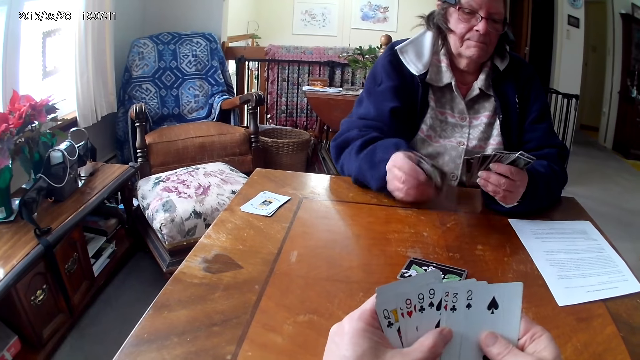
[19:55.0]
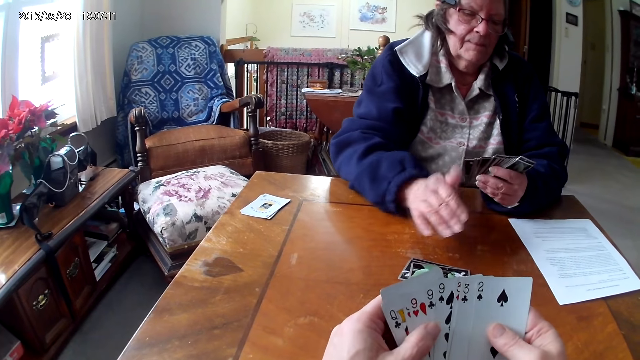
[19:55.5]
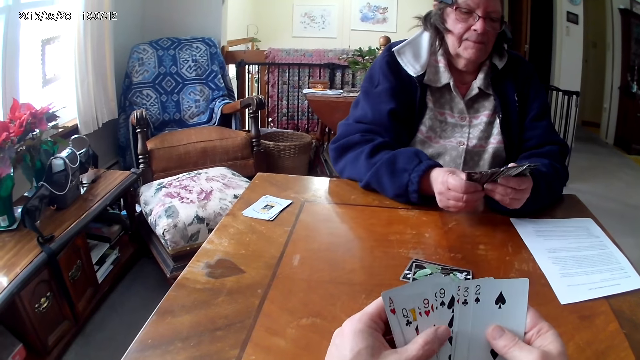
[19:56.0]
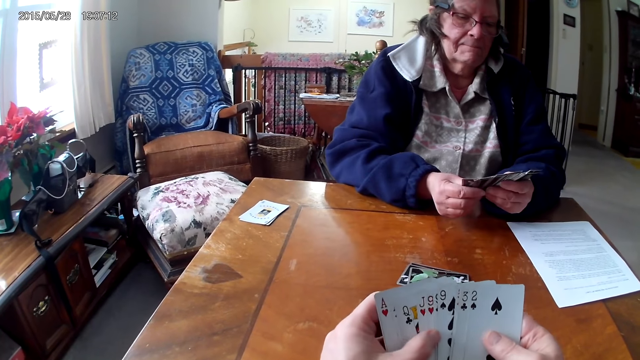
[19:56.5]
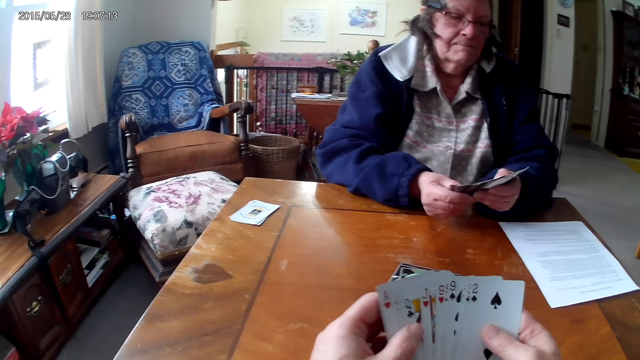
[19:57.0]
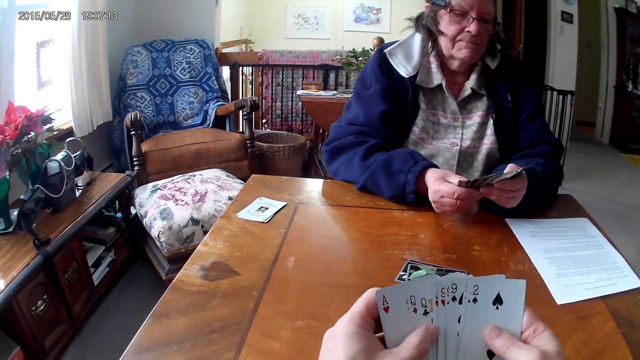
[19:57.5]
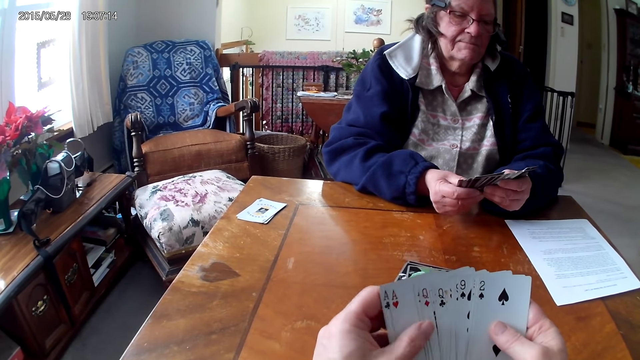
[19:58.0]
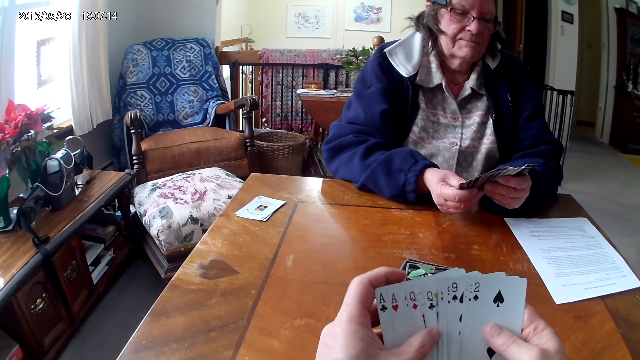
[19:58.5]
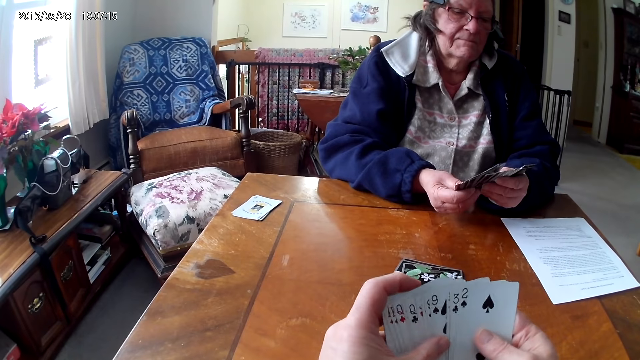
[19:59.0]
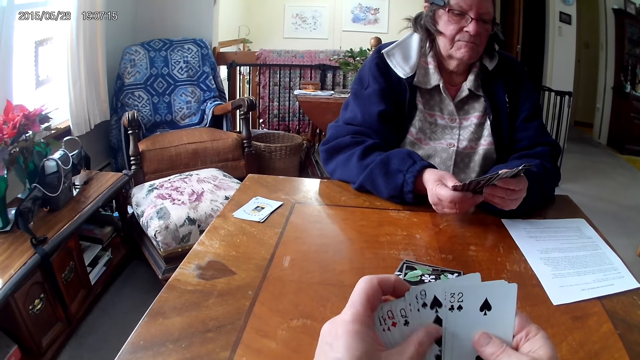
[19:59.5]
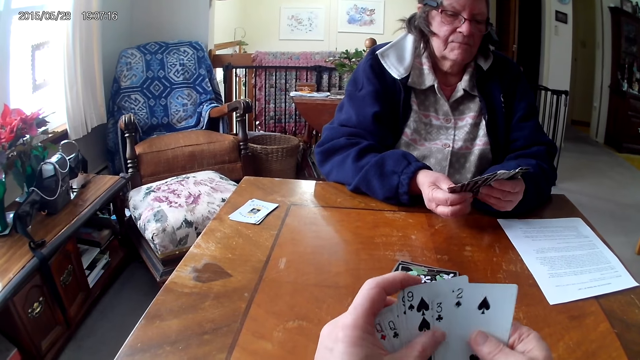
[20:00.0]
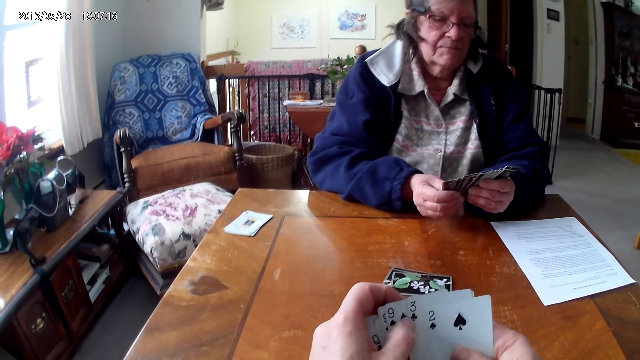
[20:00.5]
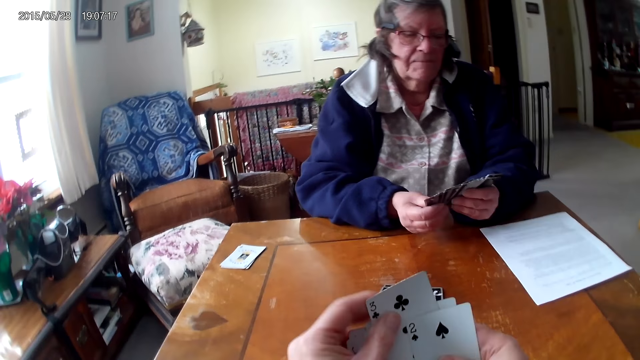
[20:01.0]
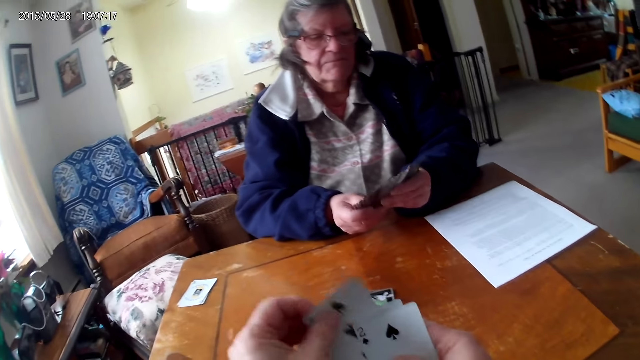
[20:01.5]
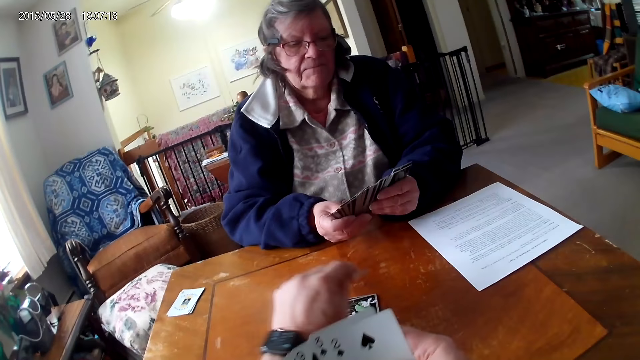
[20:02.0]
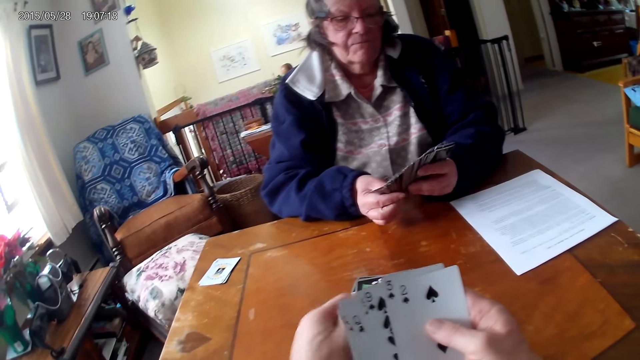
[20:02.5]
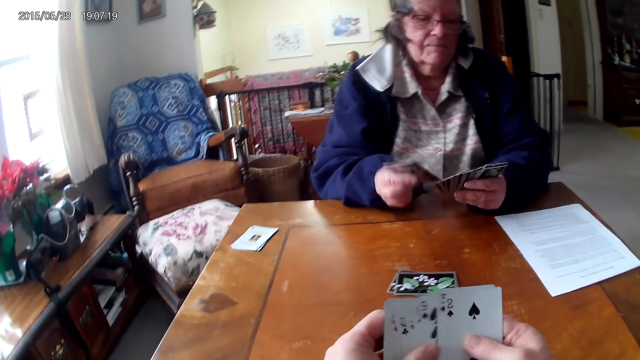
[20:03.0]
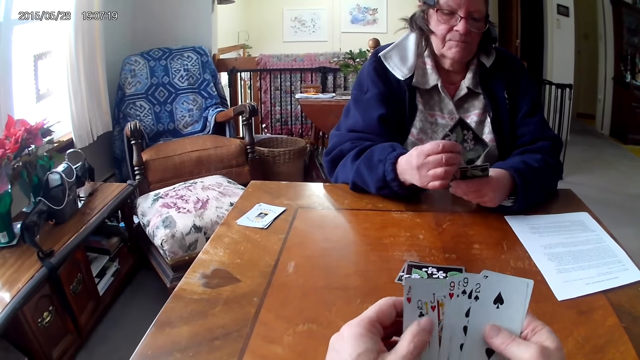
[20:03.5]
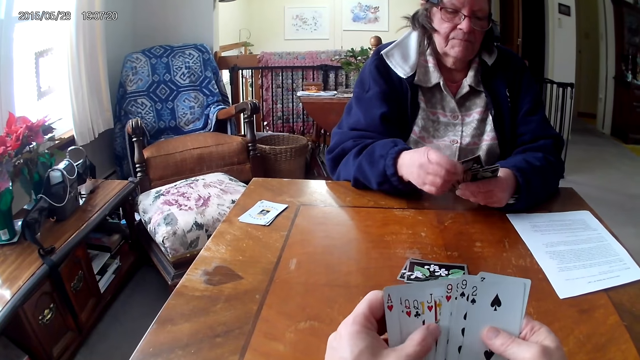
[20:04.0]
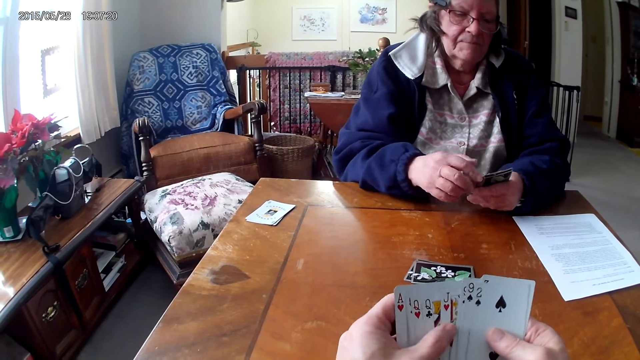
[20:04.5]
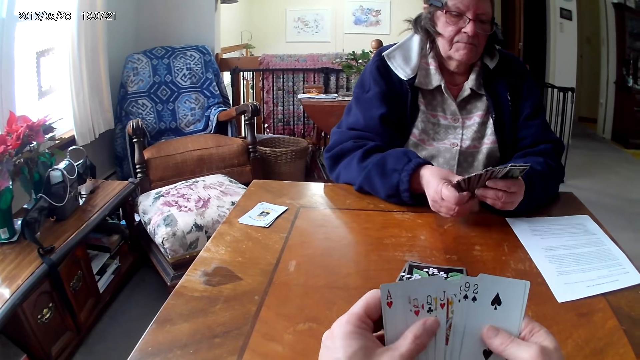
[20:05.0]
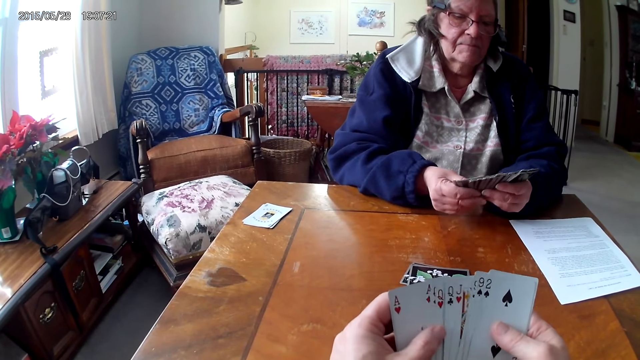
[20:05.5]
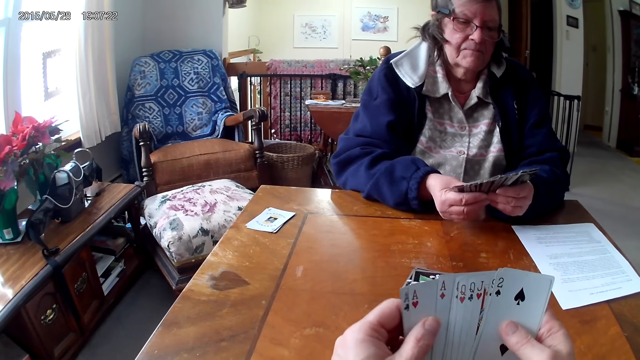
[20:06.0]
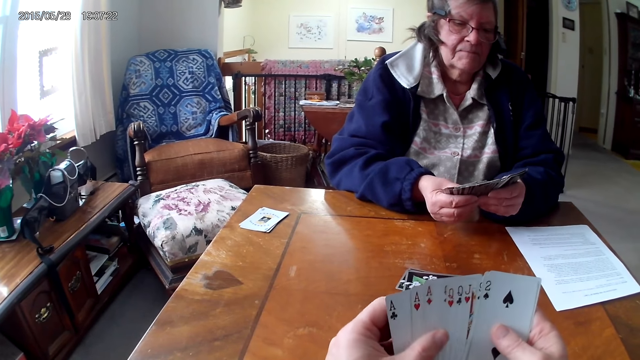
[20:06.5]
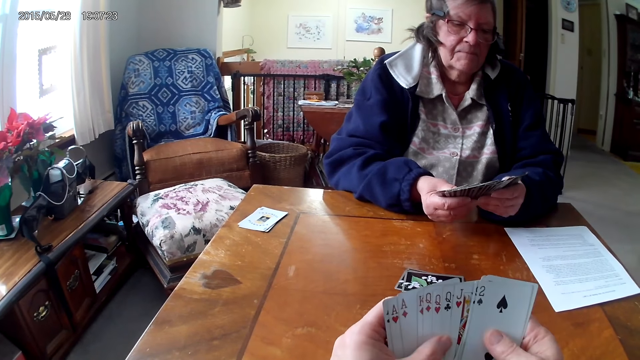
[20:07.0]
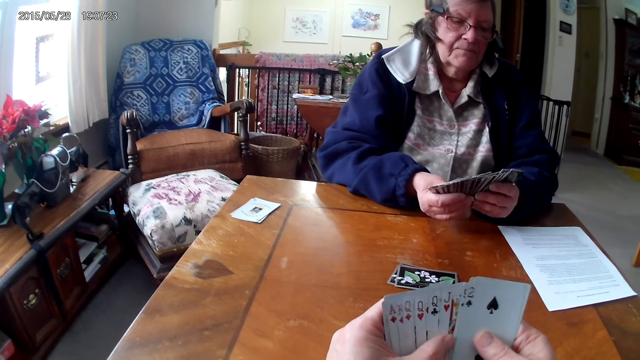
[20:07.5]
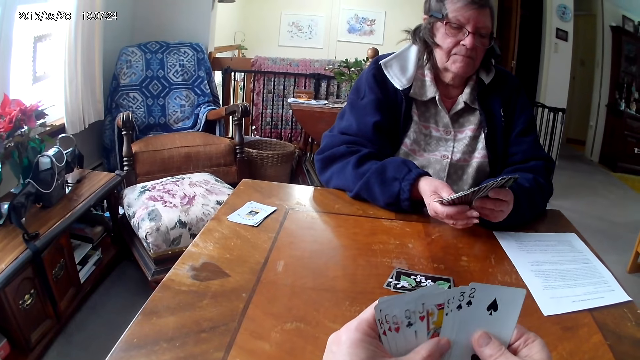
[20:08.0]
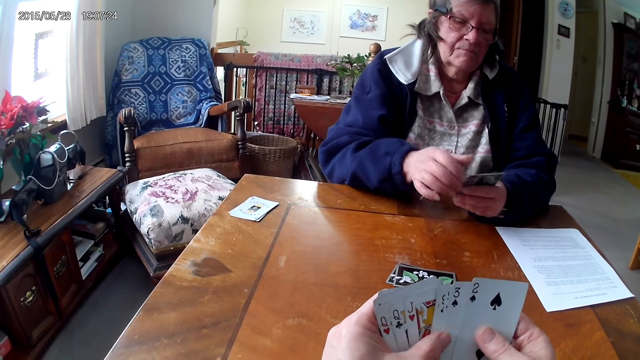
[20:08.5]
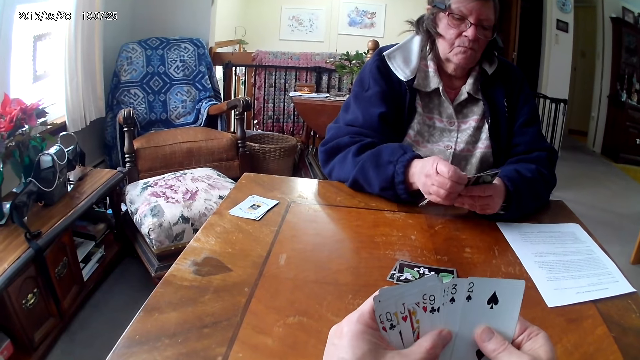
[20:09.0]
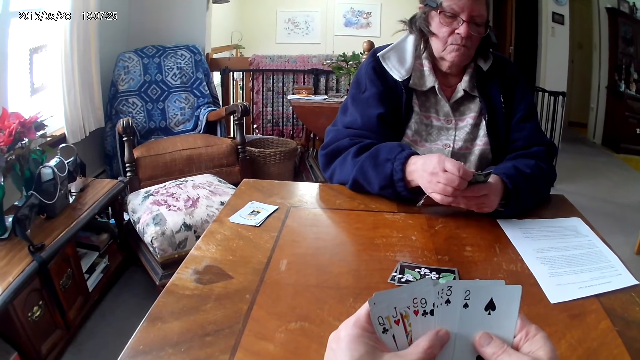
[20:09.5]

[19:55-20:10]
A man drops the card on the table. The camera wearer arranges the cards. They drop the card on the table. The man arranges the cards.

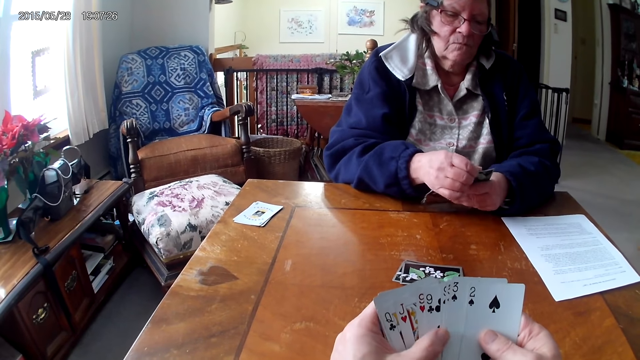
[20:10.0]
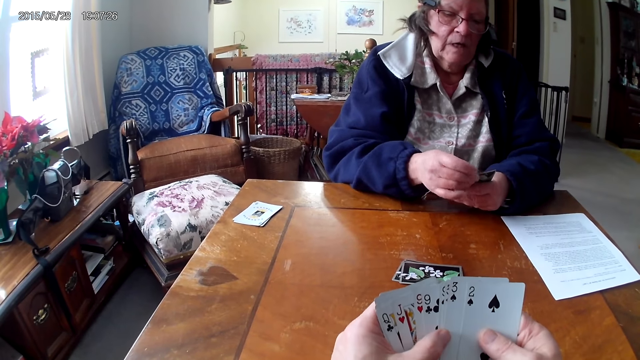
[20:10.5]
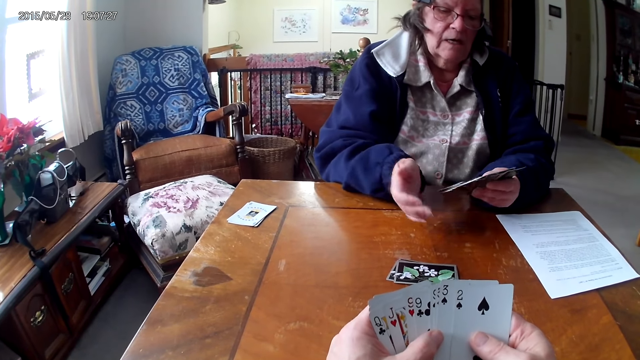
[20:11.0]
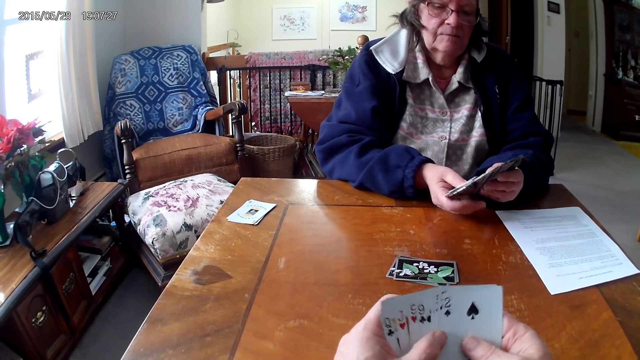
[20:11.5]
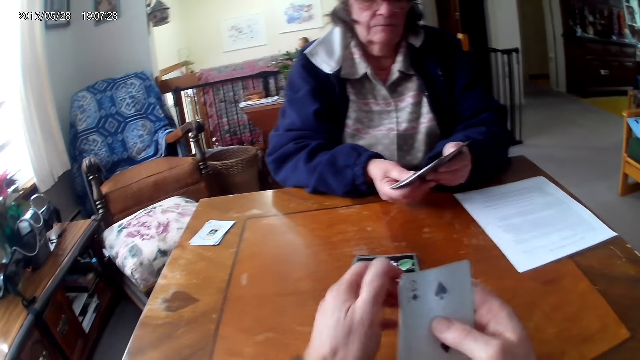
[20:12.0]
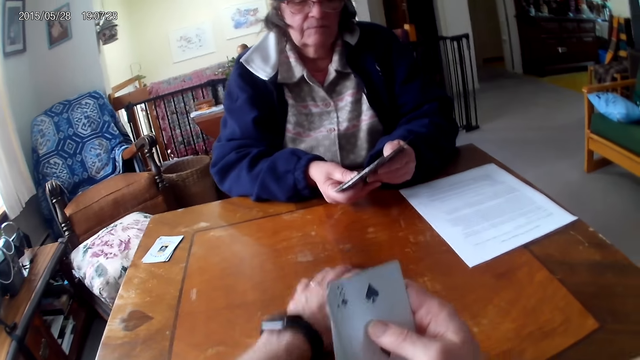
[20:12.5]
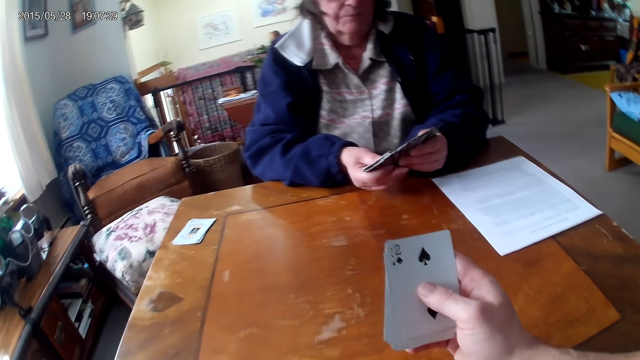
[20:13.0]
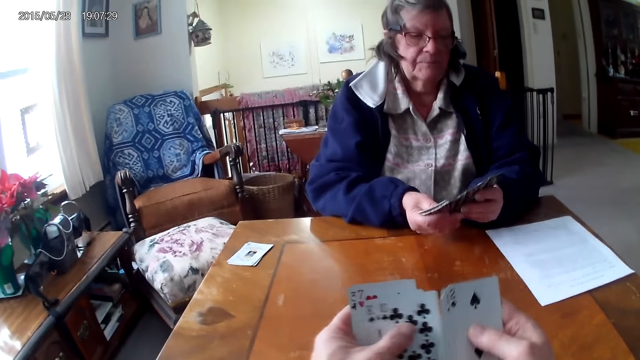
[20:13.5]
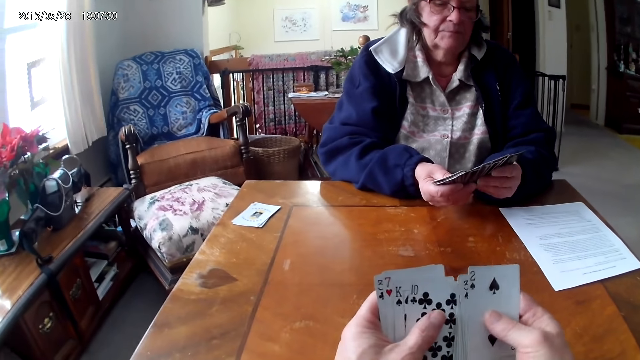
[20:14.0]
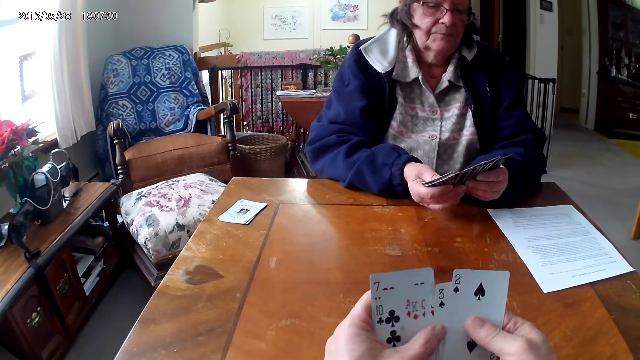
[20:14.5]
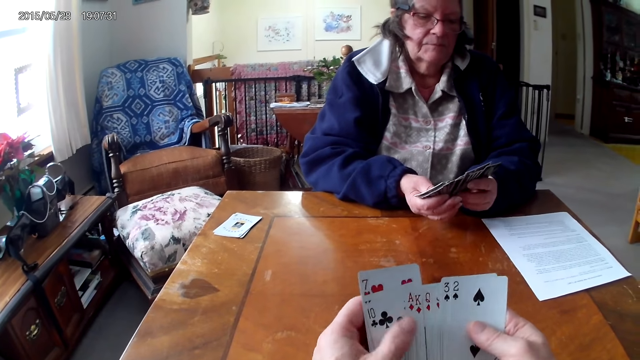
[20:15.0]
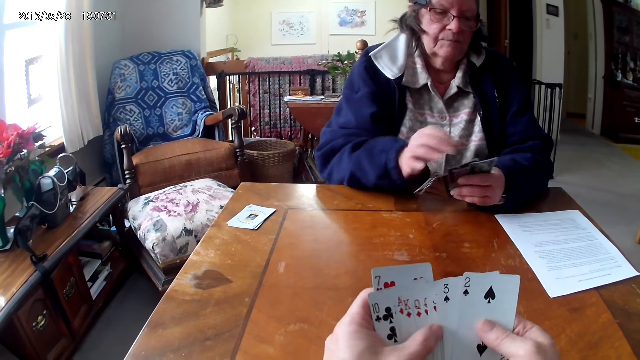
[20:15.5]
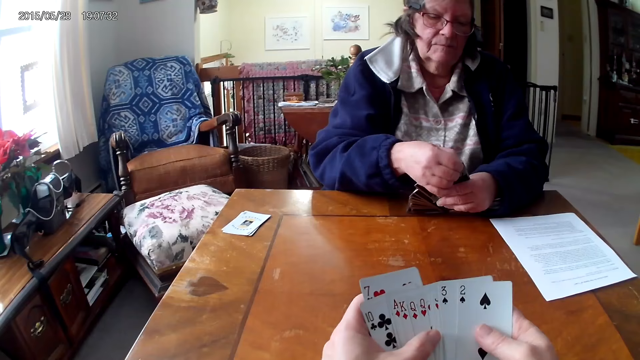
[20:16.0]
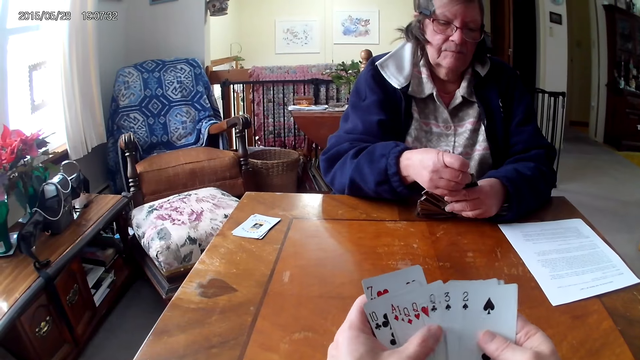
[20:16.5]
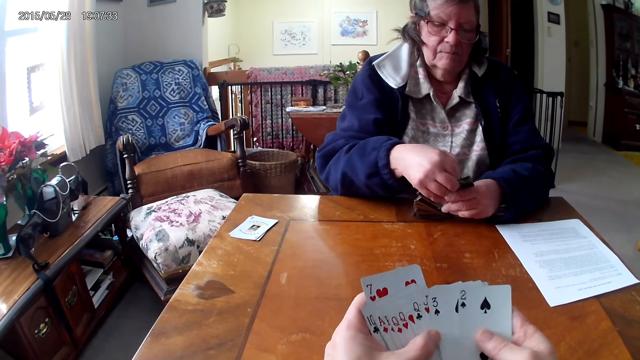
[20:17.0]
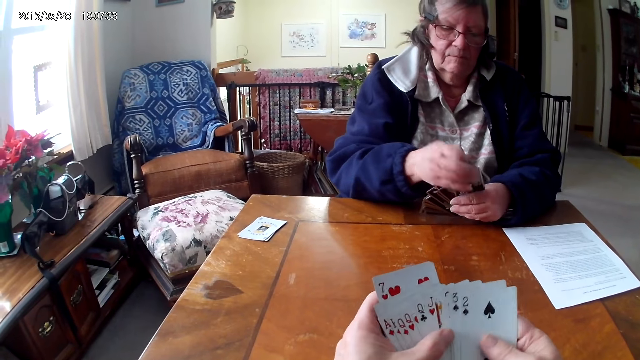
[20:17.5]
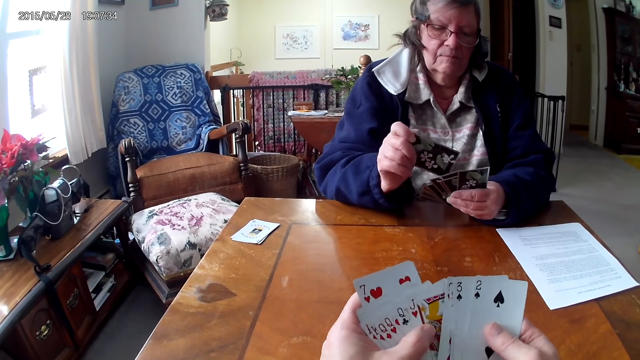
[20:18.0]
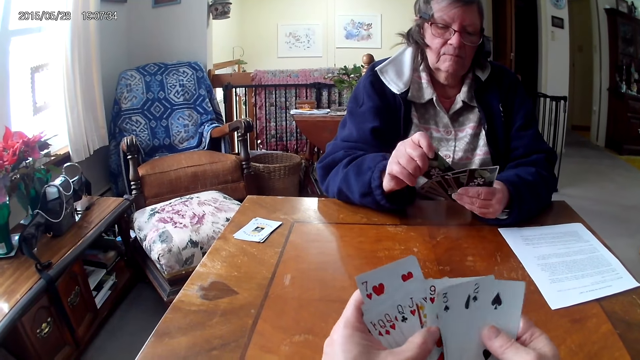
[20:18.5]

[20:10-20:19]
The camera wearer takes the cards. They arrange the cards.
